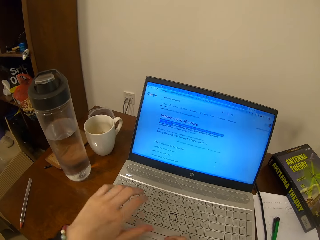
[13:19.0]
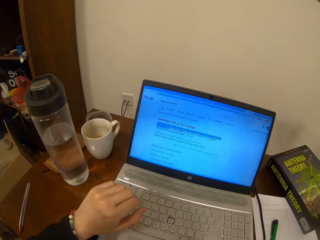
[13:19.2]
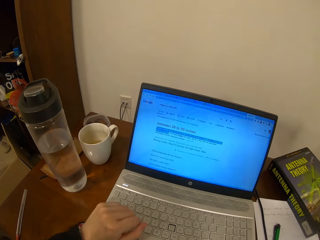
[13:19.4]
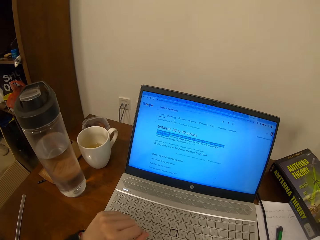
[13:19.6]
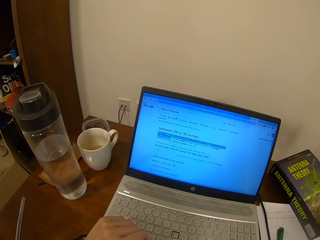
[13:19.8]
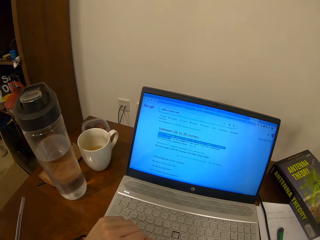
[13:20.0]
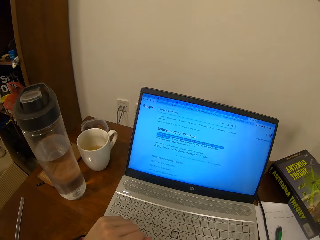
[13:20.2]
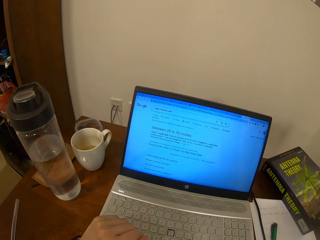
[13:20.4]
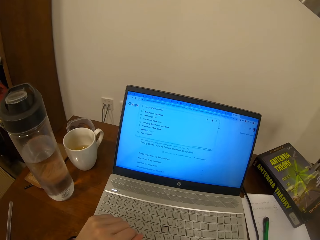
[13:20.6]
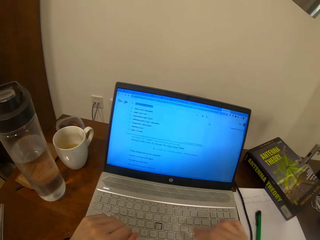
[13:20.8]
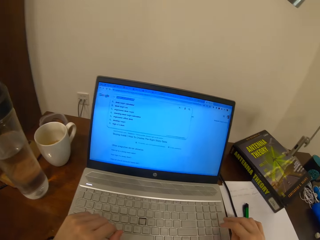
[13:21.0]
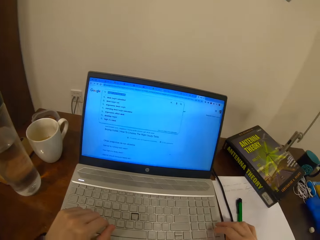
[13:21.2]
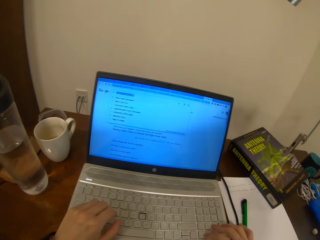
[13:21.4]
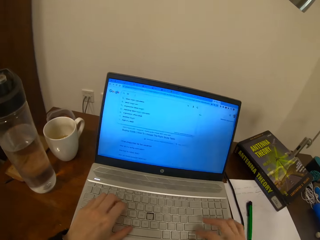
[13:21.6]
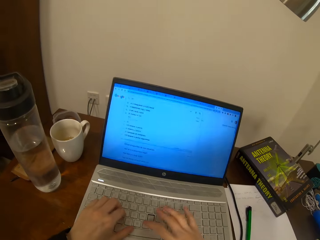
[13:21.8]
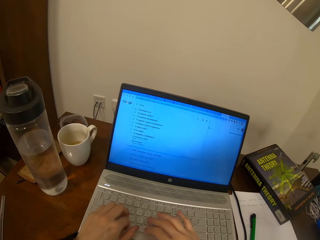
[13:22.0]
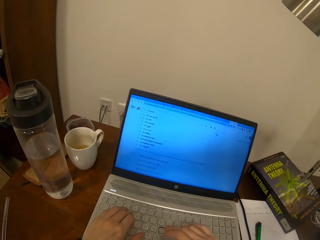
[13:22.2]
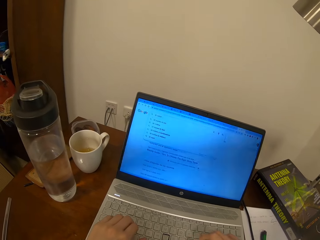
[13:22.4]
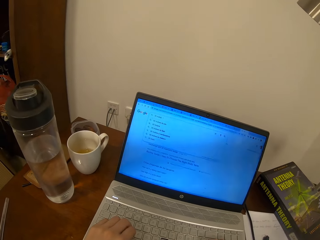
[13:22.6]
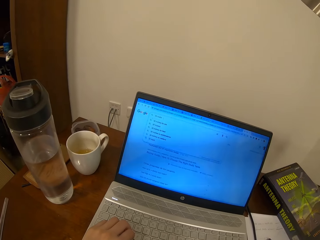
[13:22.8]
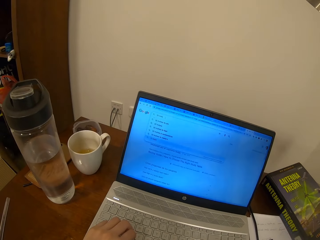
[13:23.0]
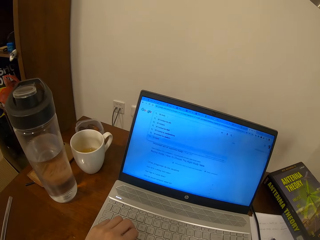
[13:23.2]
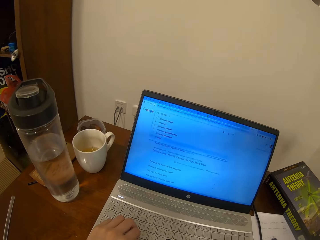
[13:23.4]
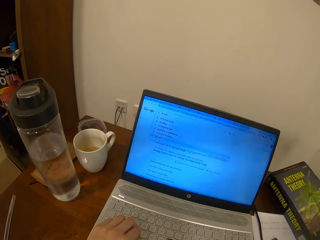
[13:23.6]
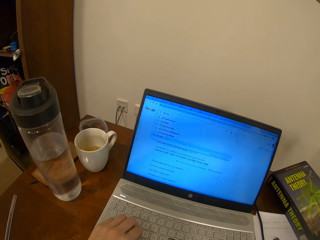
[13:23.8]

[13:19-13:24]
The camera wearer operates the laptop.

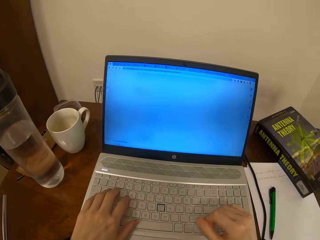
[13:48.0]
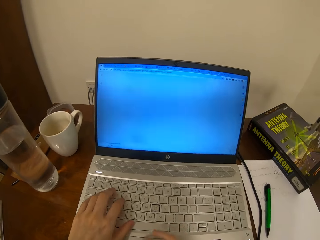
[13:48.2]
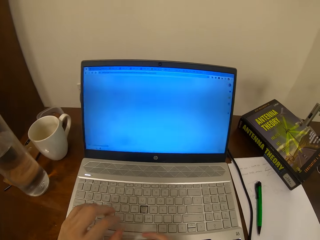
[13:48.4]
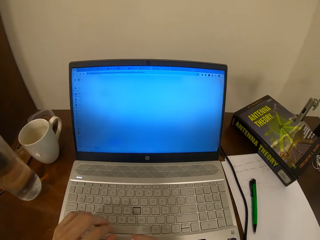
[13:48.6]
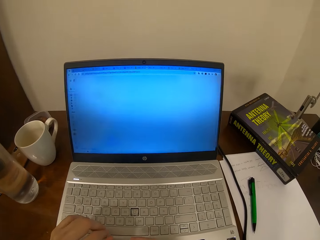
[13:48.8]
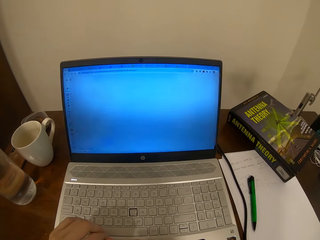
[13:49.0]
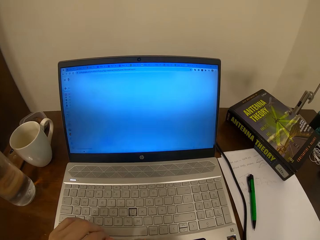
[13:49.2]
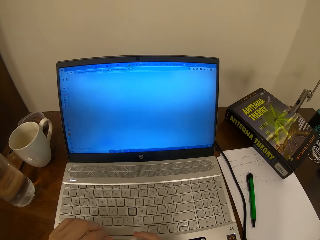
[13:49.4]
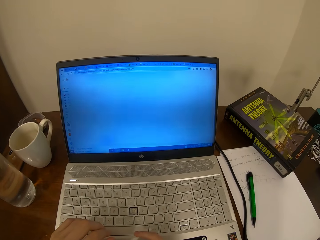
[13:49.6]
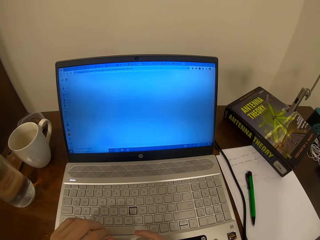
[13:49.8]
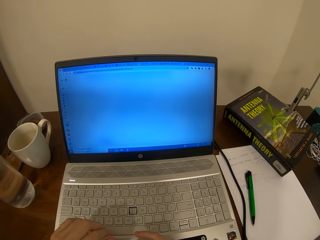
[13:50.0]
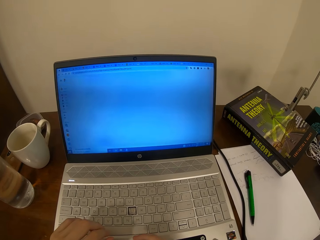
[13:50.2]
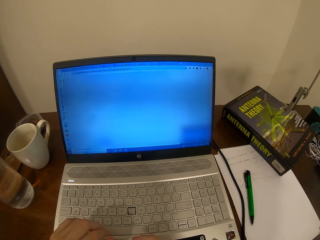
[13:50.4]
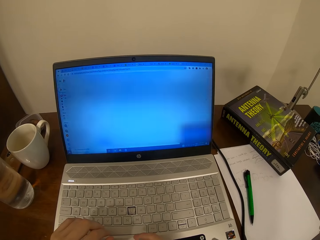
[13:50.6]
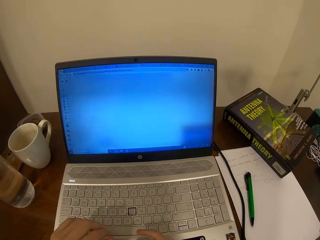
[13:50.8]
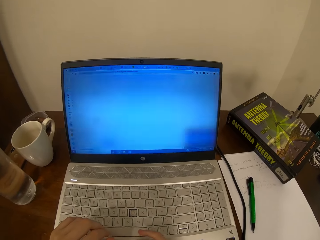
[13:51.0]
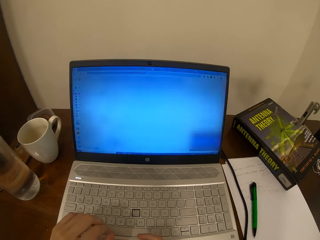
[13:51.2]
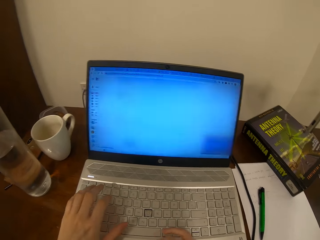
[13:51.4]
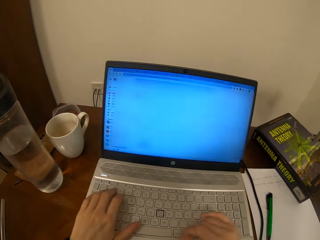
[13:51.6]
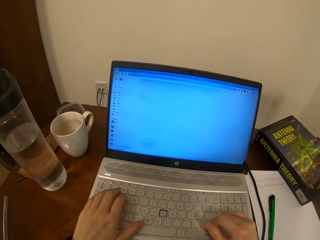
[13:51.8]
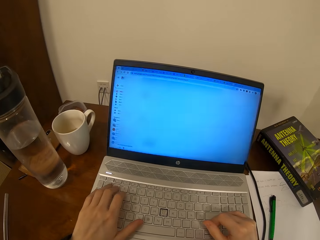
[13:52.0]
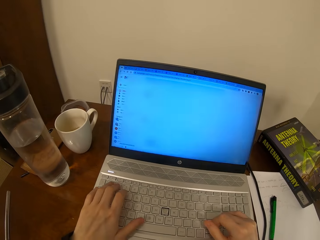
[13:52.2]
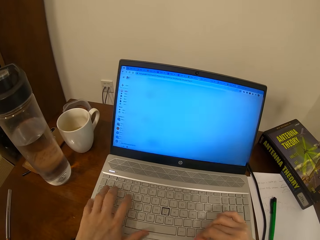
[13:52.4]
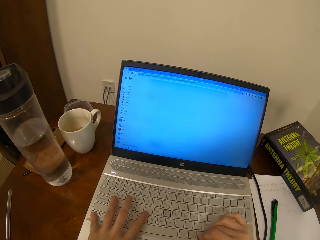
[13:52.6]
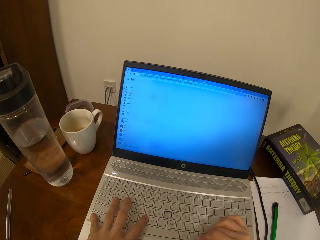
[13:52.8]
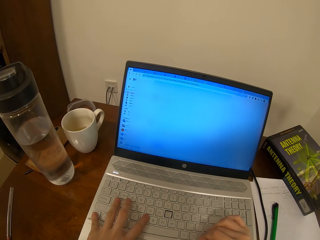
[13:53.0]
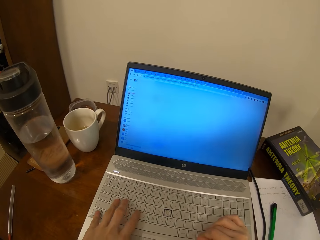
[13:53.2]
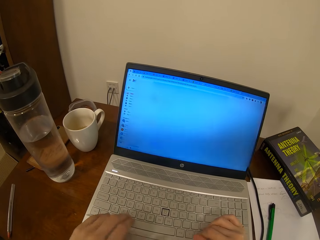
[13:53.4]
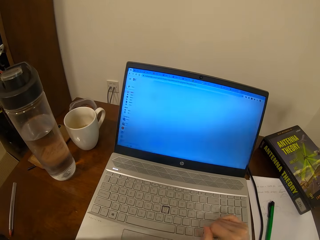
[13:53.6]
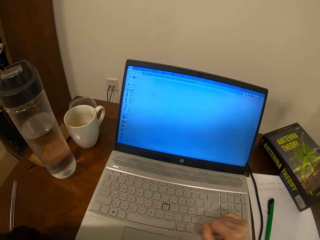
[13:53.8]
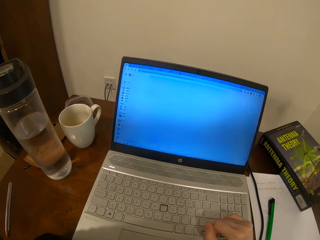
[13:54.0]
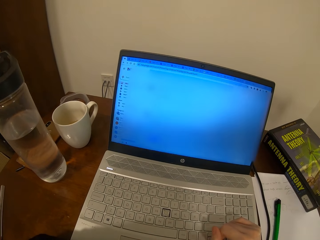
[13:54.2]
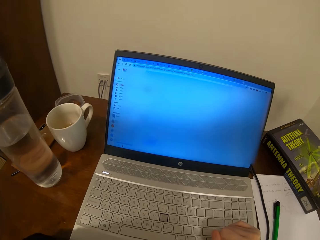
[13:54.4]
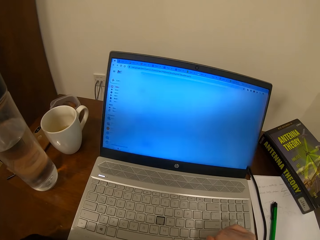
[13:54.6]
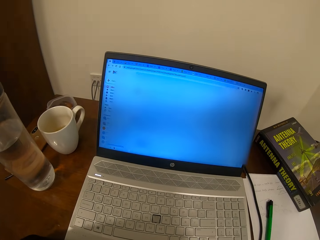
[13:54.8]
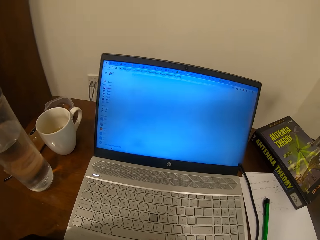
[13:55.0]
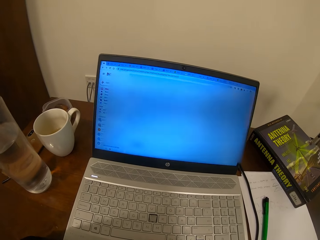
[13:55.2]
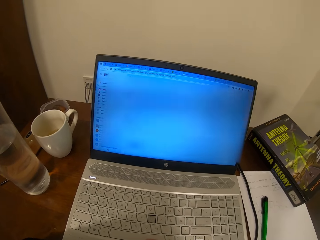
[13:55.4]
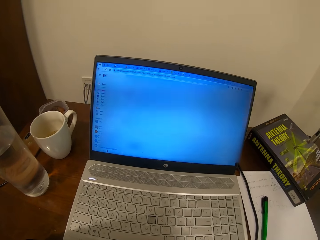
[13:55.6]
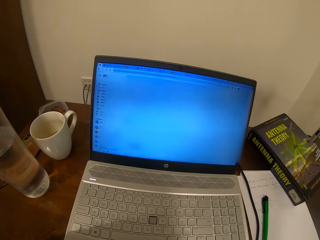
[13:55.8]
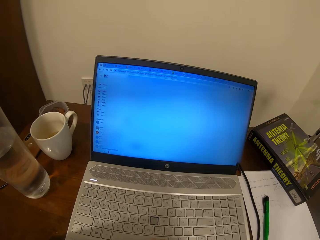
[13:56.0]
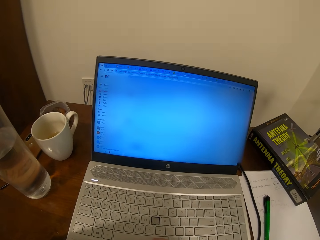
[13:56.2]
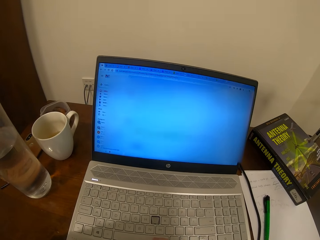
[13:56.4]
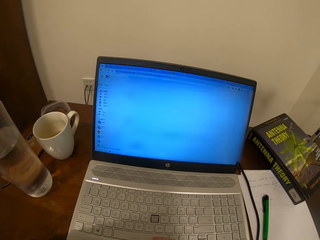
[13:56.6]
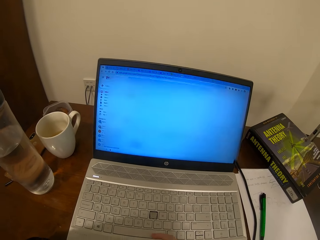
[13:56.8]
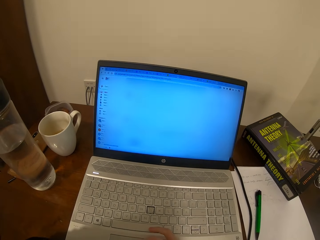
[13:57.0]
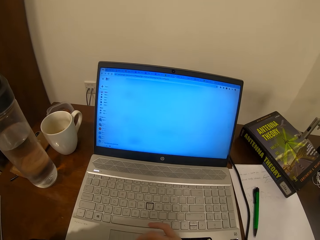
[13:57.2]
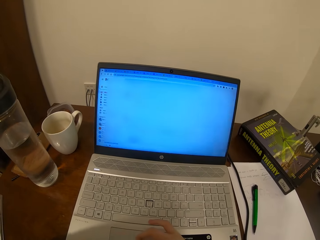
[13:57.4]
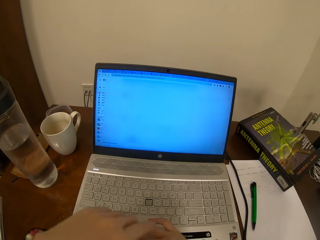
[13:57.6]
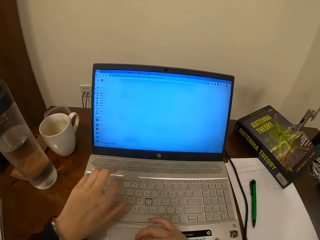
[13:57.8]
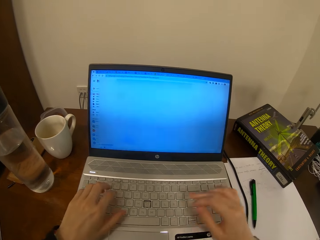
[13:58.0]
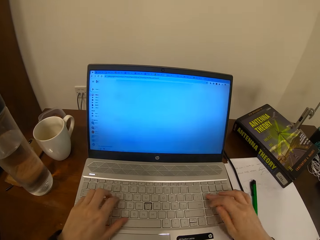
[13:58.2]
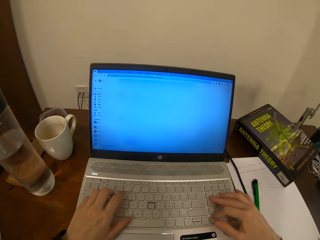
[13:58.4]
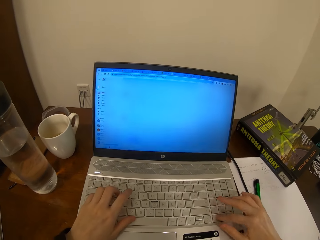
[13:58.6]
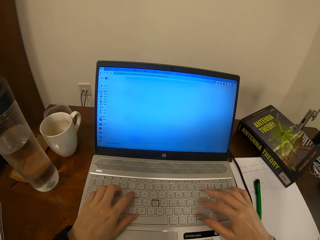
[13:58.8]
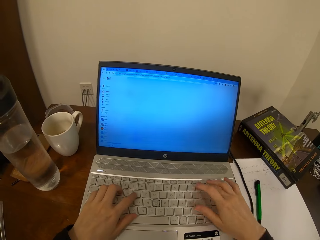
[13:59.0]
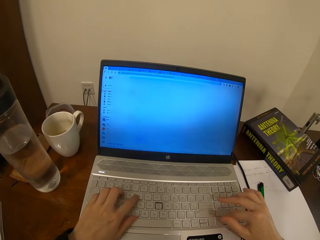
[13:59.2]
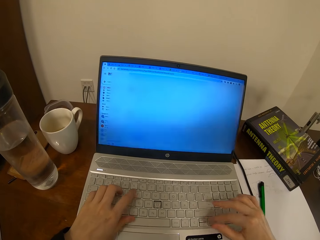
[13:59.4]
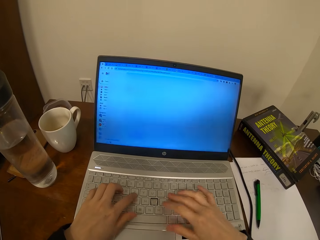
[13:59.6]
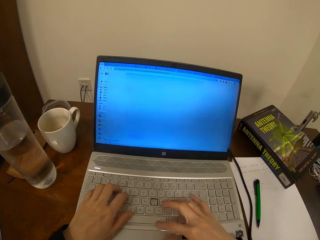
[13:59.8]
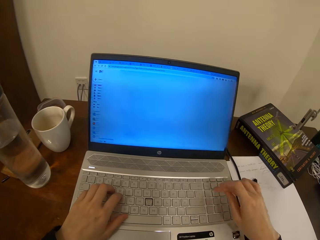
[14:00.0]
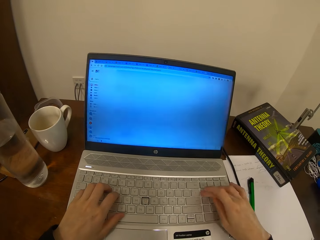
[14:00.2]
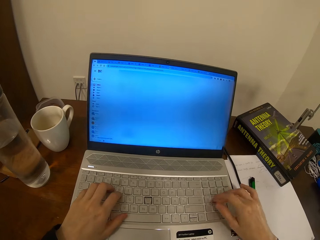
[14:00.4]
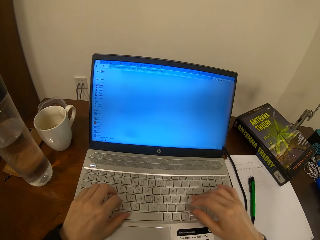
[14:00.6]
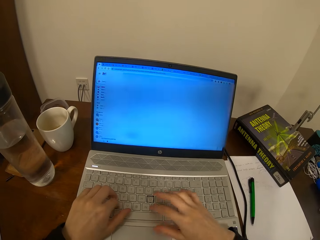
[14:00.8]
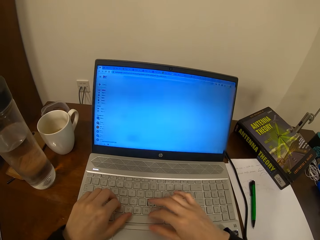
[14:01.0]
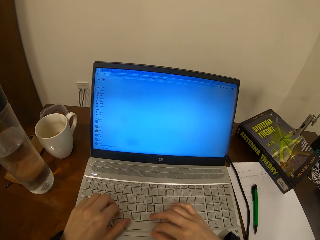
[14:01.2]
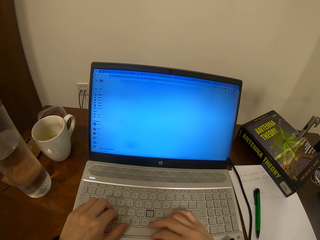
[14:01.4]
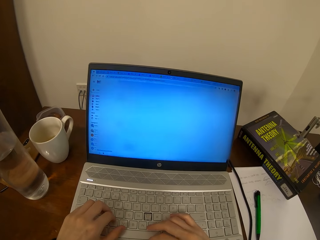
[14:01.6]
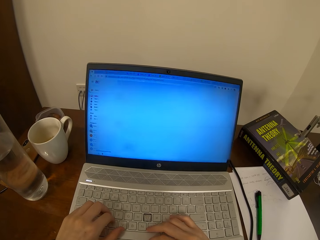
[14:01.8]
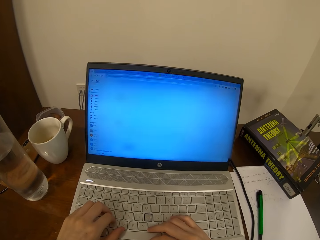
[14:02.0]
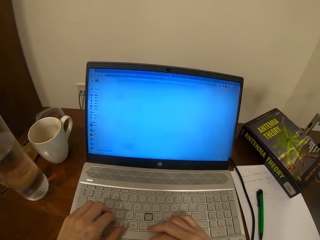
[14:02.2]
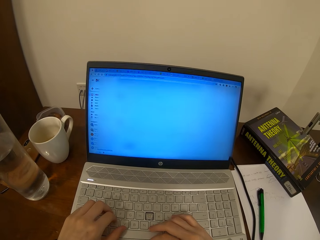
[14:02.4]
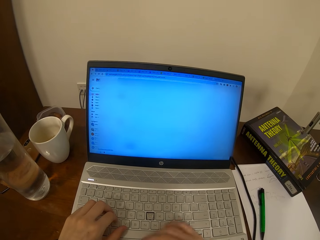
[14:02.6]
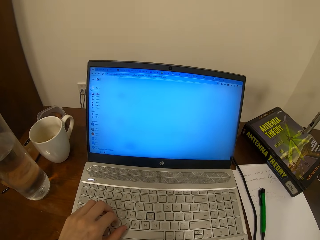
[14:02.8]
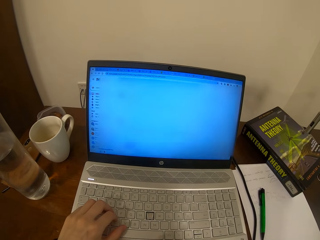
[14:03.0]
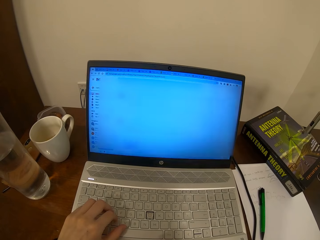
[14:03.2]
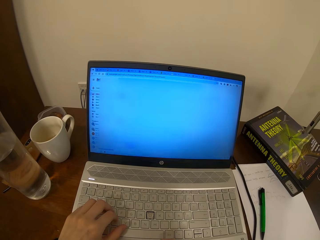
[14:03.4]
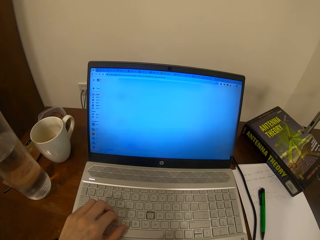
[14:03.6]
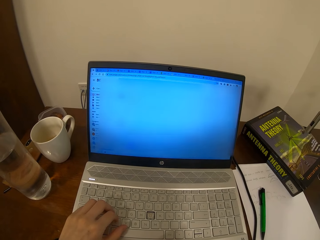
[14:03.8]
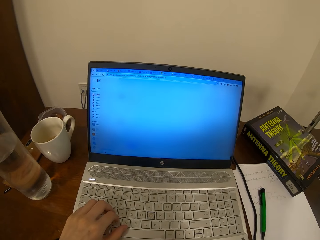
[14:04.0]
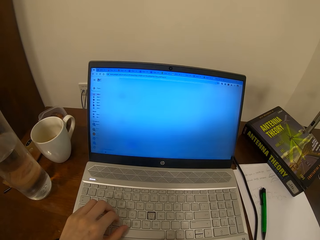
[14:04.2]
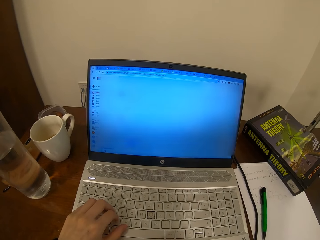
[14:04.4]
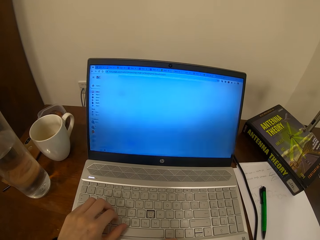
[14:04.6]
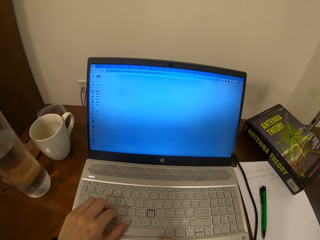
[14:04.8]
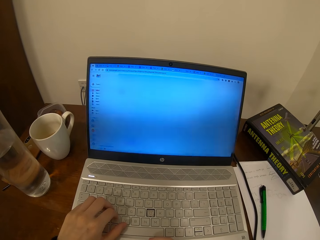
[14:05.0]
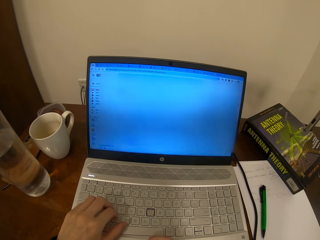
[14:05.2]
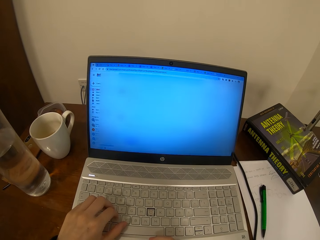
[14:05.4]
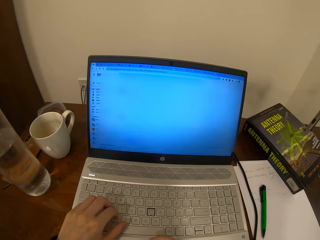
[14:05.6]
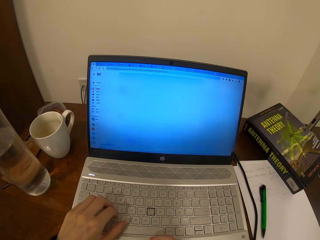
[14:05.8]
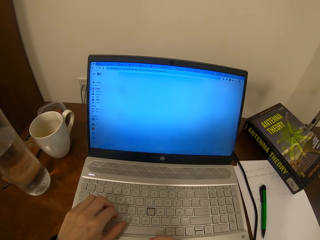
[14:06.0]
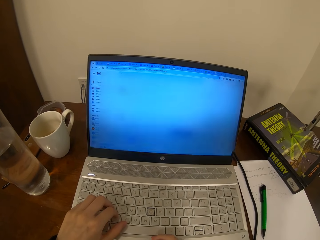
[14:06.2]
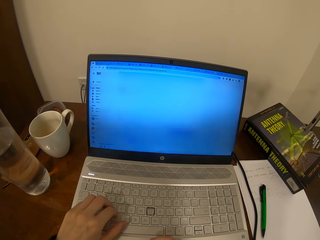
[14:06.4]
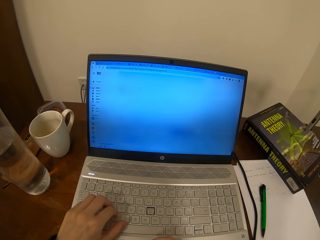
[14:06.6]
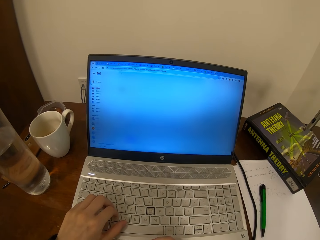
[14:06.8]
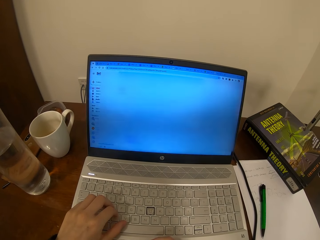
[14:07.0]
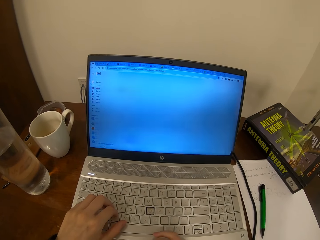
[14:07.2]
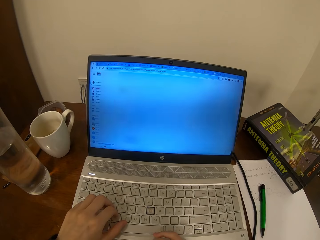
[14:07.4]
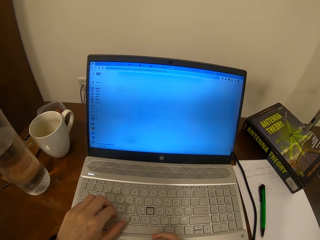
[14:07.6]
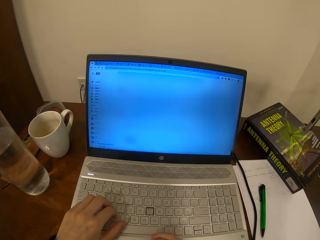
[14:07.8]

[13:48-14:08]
The camera wearer operates the laptop. They type on the laptop with both hands. They operate the laptop. They type on the laptop with both hands. They operate the laptop.
